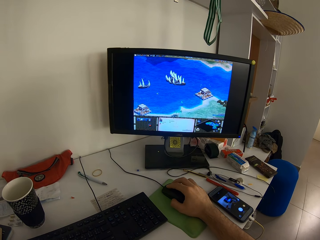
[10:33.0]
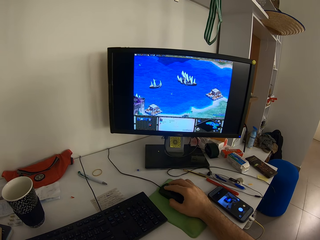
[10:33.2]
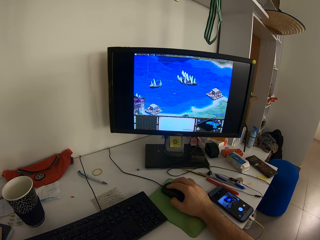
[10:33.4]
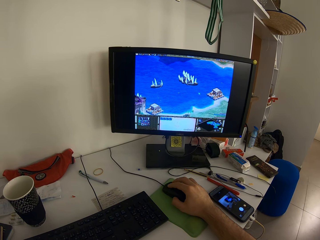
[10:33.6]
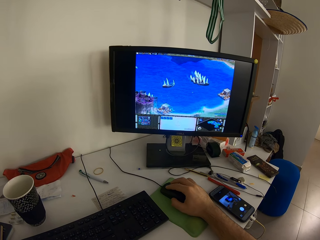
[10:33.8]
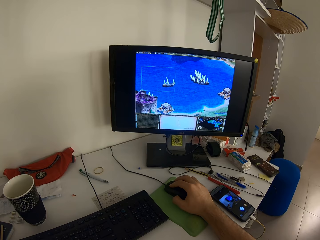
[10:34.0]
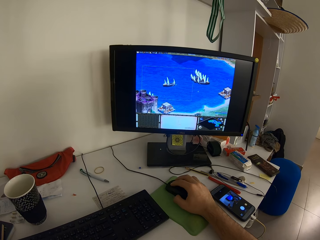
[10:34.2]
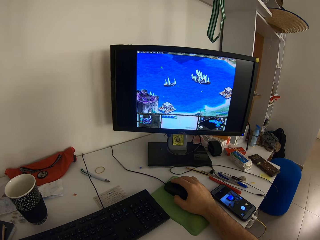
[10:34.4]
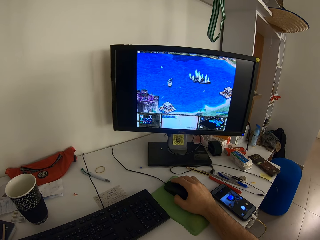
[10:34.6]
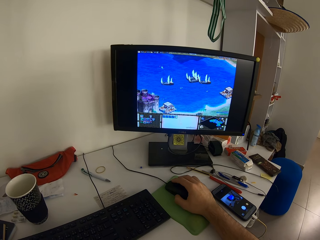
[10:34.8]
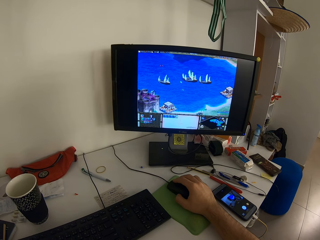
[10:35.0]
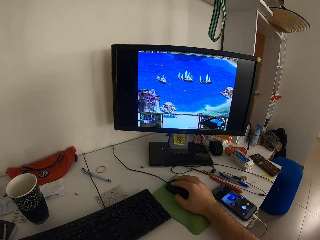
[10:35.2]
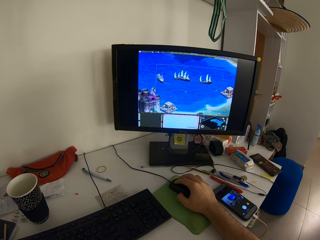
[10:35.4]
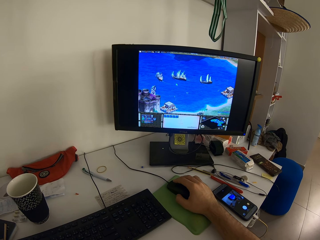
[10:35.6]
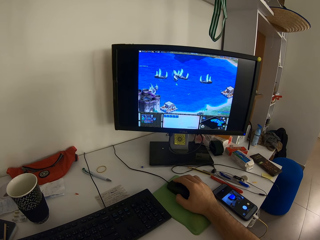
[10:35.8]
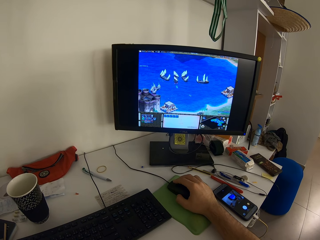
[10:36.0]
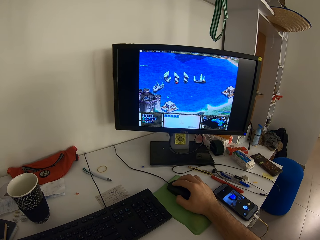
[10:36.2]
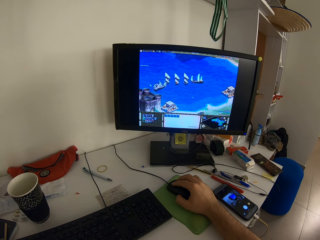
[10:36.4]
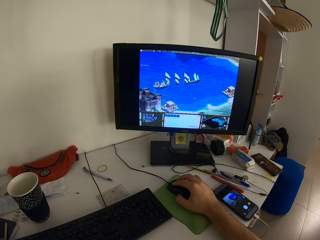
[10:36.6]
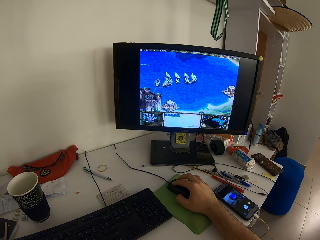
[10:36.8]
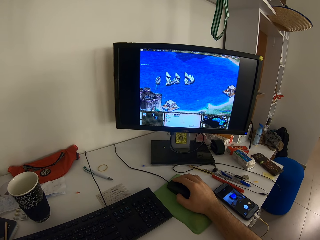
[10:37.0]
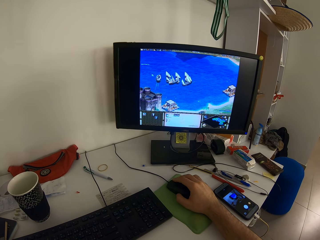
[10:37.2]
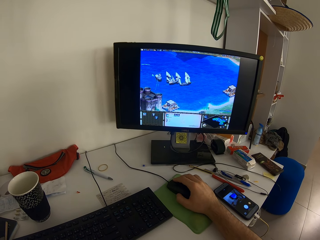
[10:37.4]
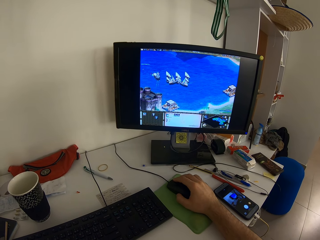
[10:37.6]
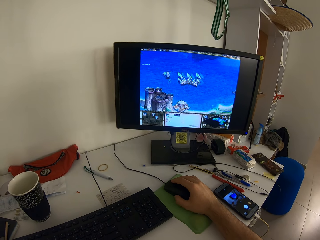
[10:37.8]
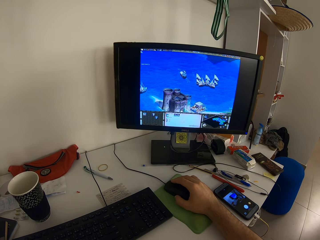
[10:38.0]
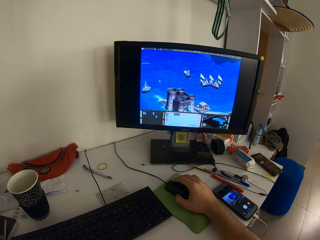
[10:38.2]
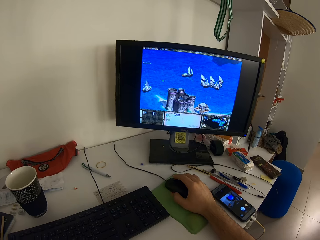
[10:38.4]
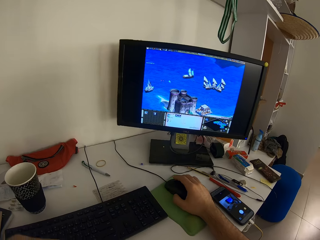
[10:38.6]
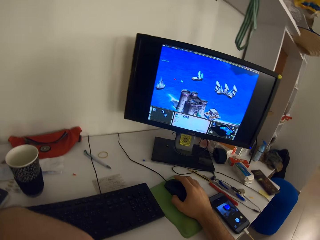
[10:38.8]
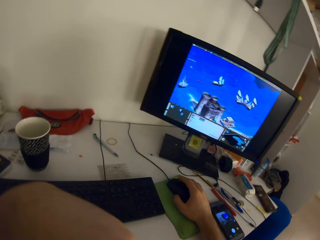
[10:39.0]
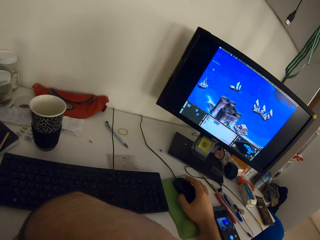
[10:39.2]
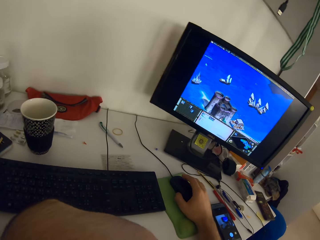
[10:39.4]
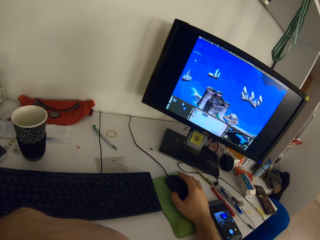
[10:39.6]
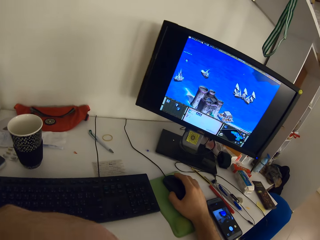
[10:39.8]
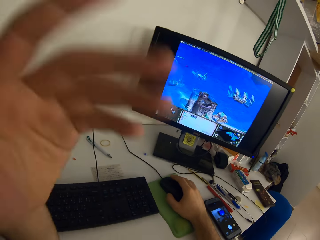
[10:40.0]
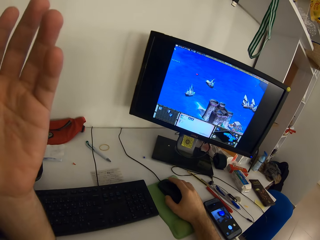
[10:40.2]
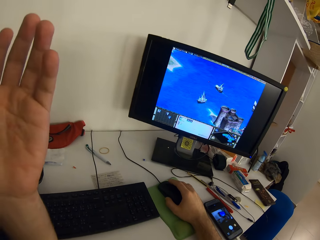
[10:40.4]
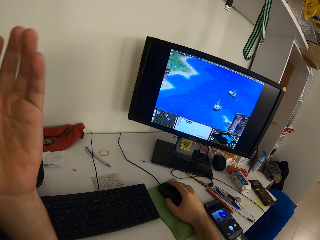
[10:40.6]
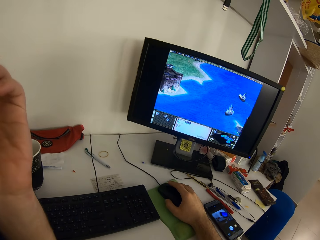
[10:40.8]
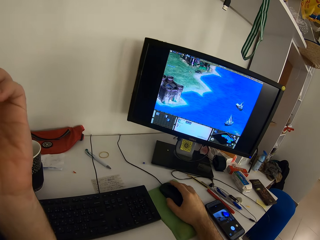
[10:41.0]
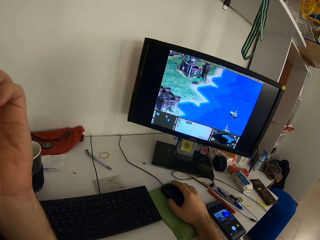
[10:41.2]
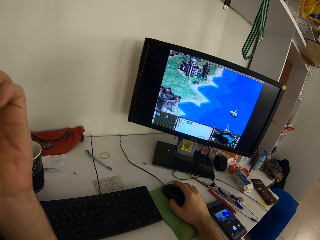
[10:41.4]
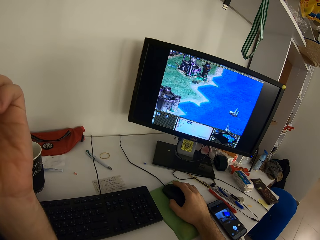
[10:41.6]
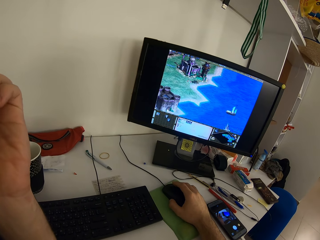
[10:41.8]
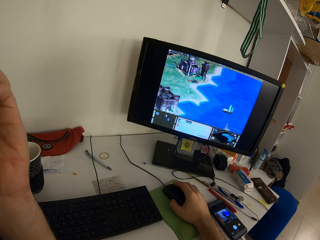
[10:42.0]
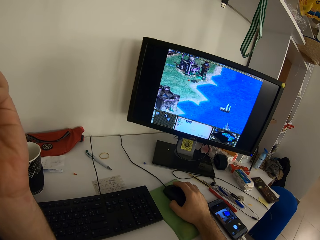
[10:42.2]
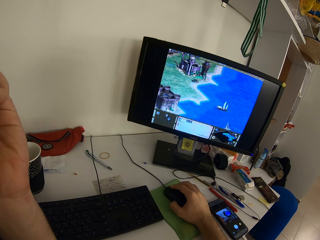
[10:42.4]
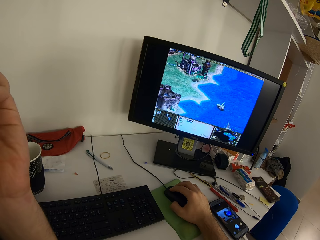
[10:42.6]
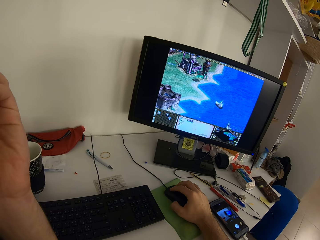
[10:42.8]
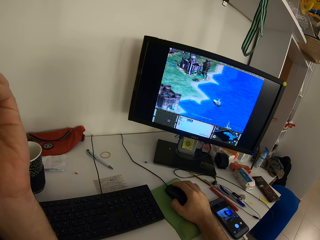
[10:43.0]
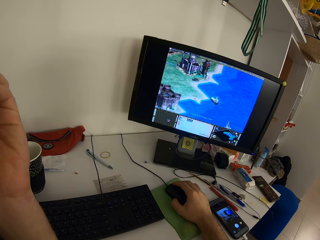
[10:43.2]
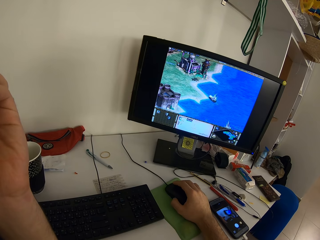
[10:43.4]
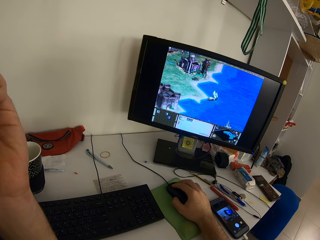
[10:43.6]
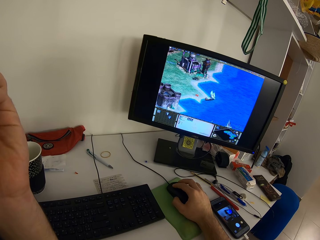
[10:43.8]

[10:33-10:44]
The camera wearer moves his left hand. He lifts the left hand.

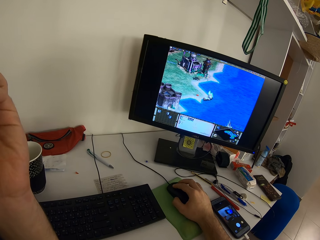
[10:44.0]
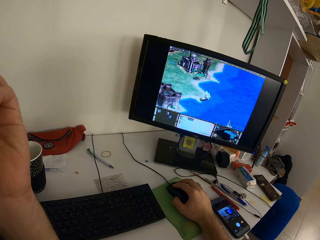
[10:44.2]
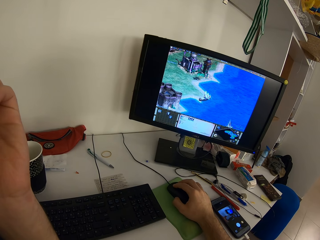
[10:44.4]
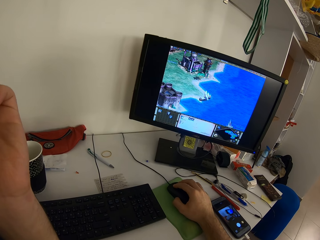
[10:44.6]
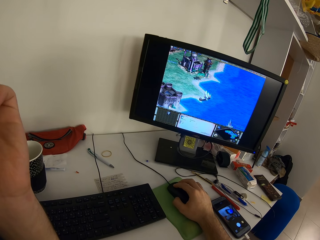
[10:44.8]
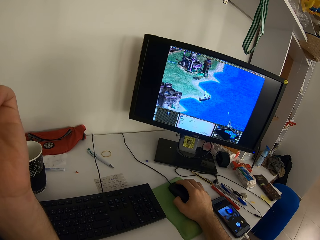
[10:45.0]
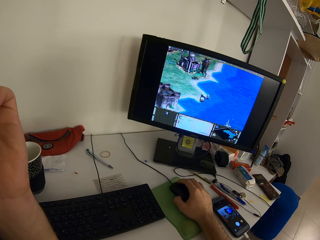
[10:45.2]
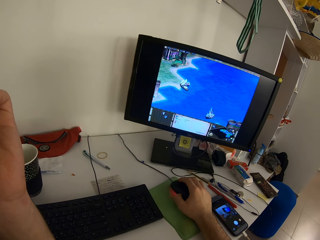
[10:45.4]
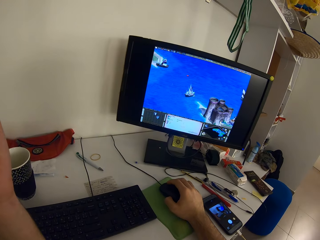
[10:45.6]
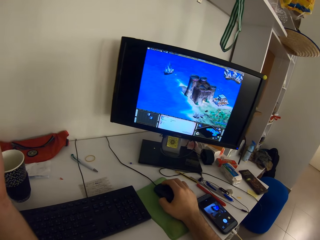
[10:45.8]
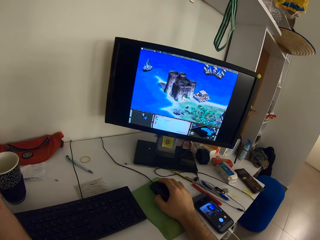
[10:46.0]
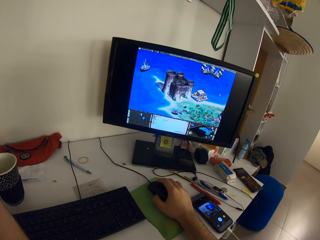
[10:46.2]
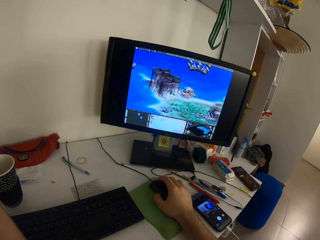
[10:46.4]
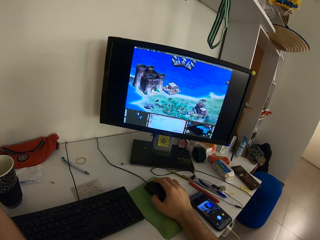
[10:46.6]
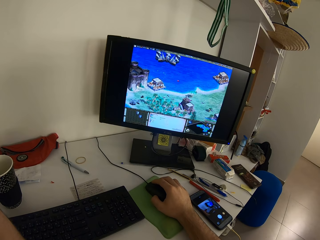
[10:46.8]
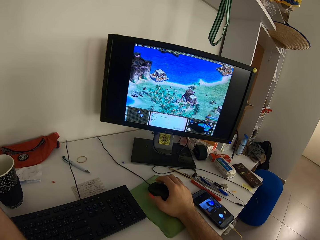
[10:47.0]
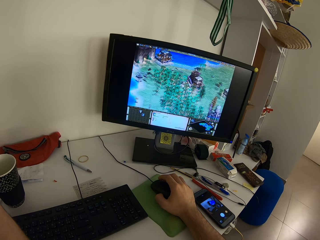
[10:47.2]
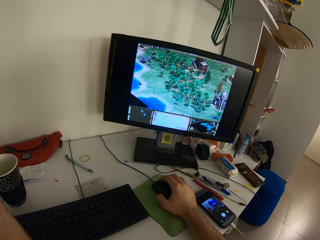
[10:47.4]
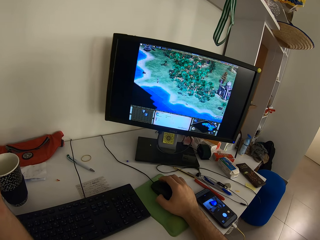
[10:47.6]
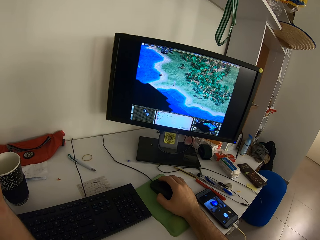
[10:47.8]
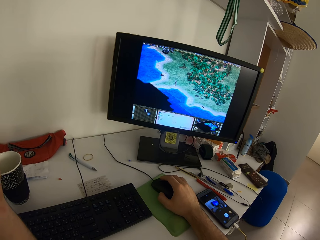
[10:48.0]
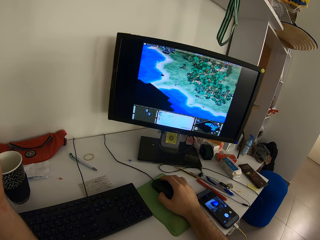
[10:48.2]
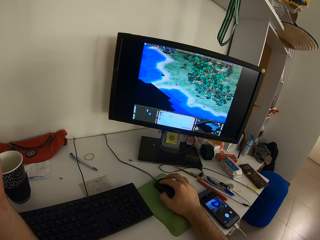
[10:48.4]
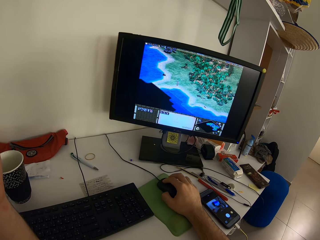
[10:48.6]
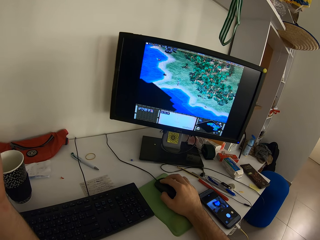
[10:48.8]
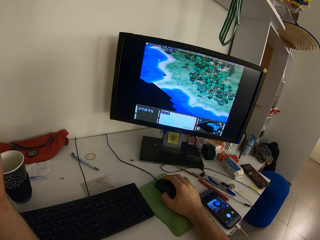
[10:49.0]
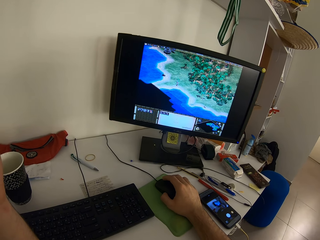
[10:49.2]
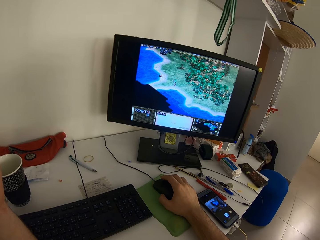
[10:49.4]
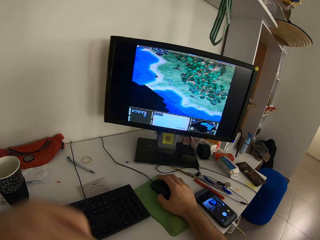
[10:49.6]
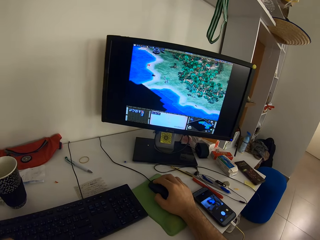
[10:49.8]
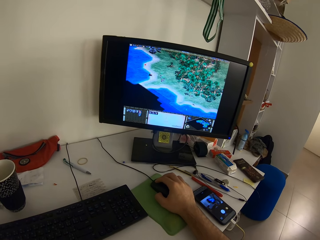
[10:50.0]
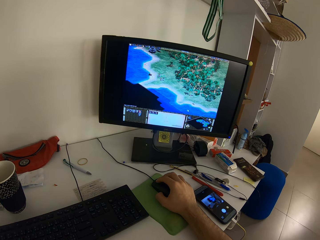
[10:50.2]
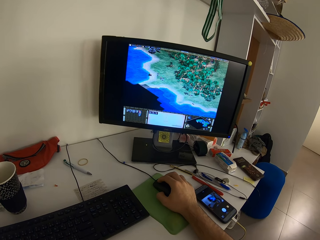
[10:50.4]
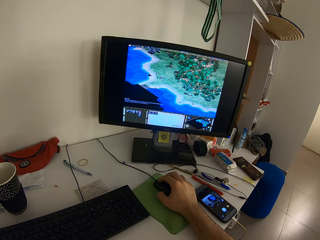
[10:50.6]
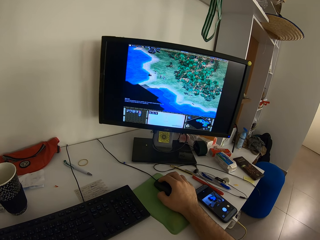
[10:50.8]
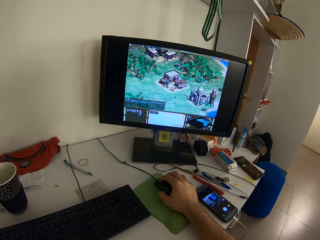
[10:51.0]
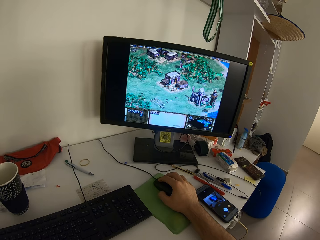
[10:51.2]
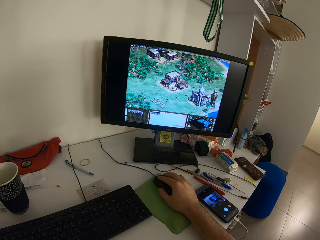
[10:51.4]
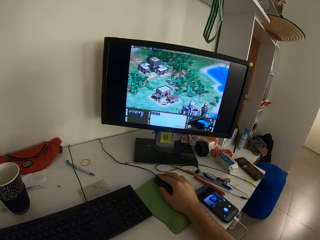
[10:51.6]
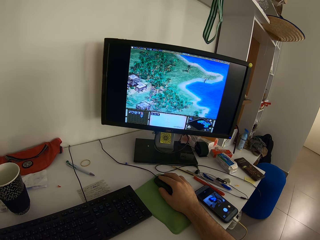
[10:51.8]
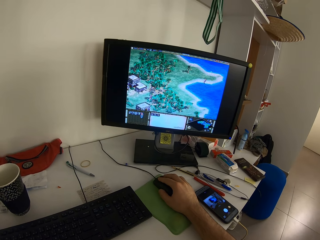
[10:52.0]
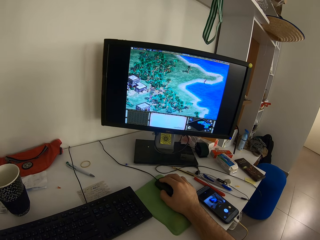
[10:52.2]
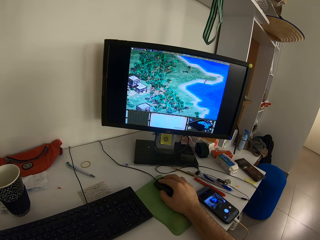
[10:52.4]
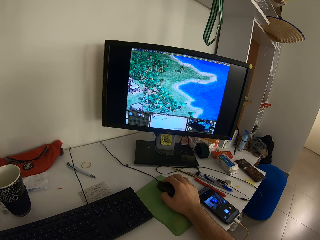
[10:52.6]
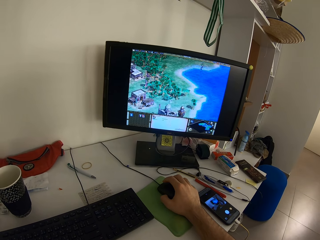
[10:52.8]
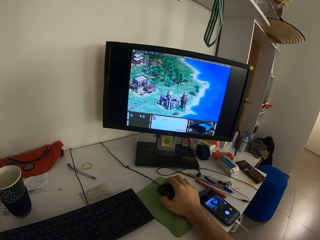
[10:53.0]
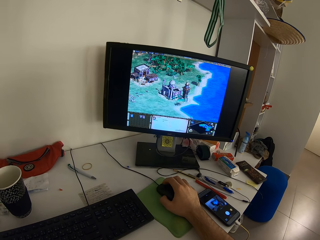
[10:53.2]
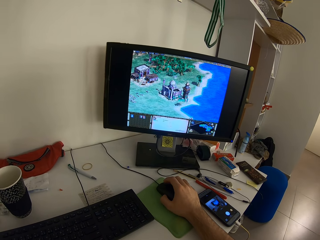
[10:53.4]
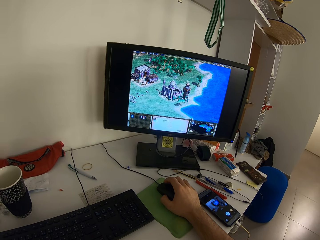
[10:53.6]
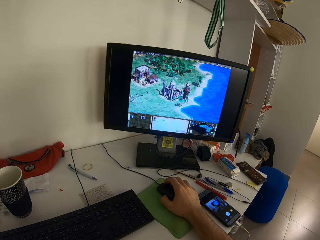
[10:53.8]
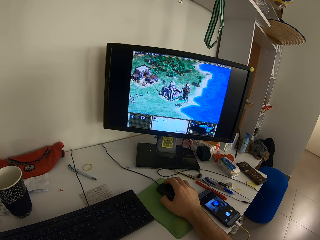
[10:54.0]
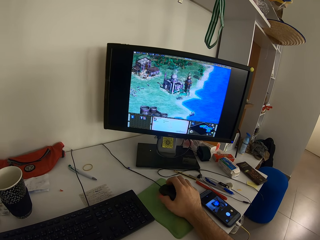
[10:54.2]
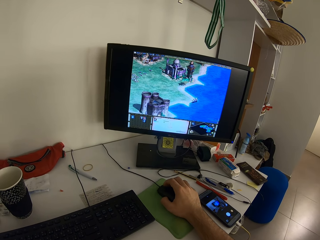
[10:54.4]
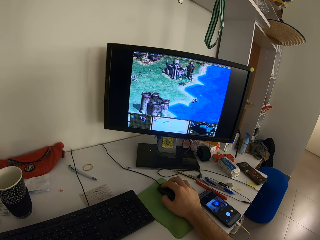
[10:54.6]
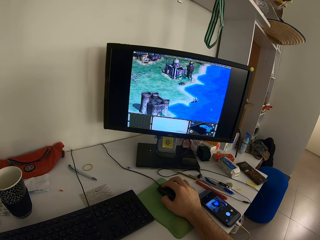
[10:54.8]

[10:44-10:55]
The camera wearer lowers the left hand.
